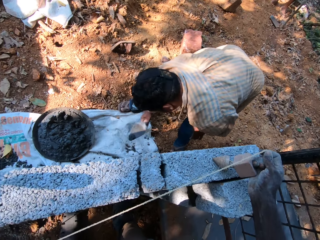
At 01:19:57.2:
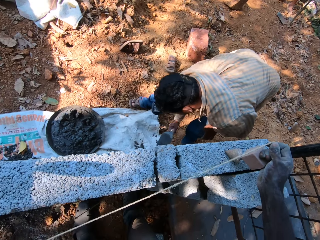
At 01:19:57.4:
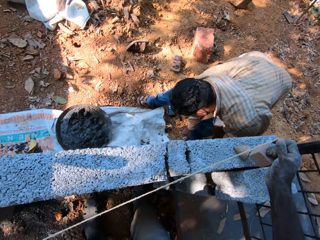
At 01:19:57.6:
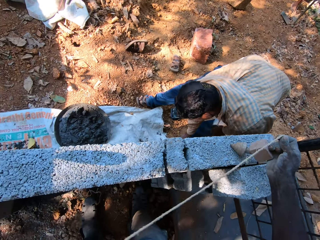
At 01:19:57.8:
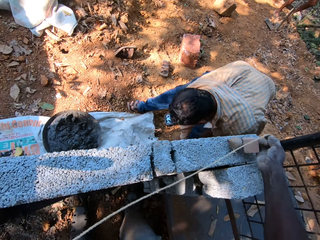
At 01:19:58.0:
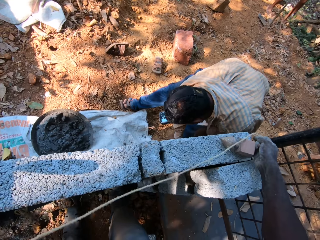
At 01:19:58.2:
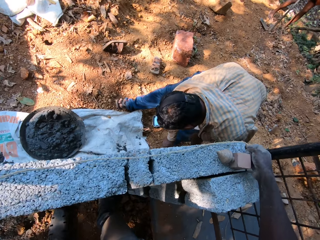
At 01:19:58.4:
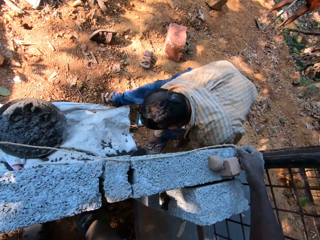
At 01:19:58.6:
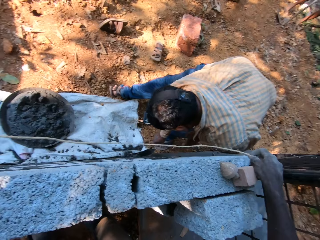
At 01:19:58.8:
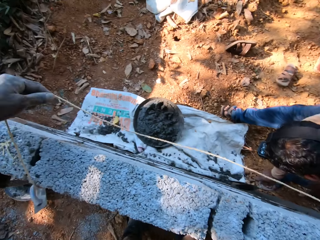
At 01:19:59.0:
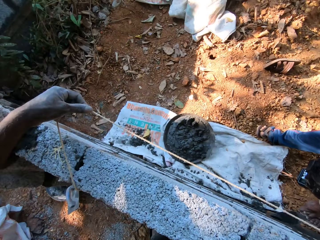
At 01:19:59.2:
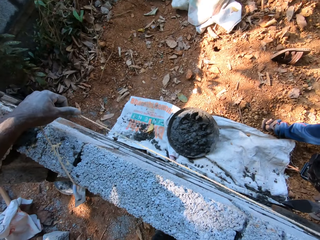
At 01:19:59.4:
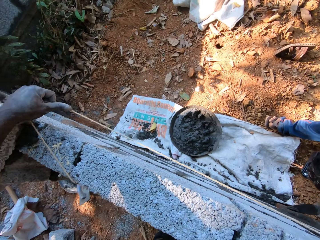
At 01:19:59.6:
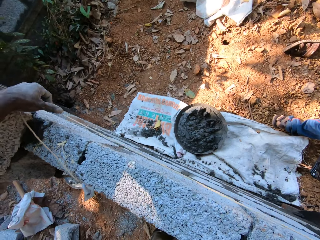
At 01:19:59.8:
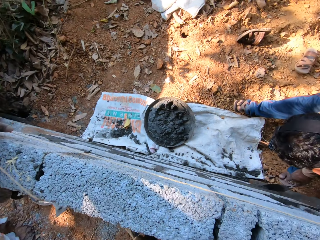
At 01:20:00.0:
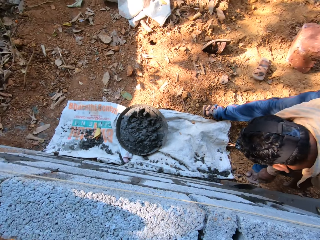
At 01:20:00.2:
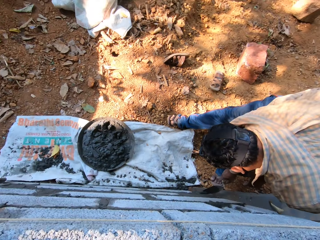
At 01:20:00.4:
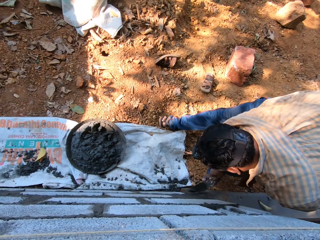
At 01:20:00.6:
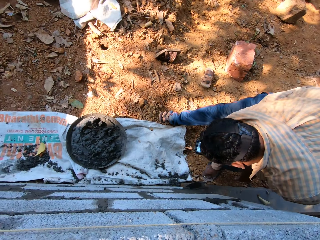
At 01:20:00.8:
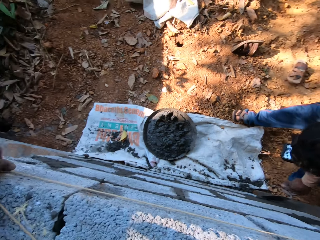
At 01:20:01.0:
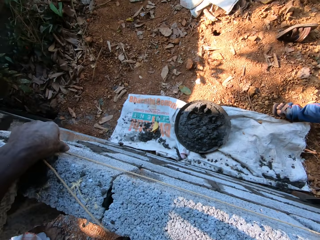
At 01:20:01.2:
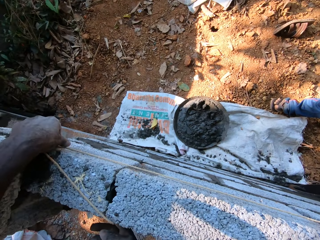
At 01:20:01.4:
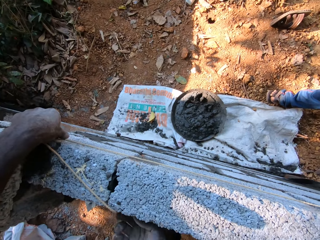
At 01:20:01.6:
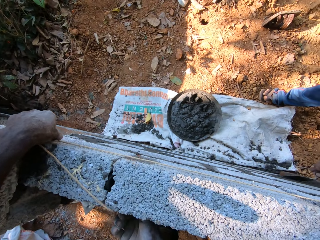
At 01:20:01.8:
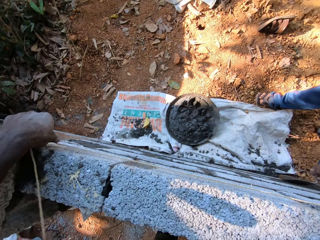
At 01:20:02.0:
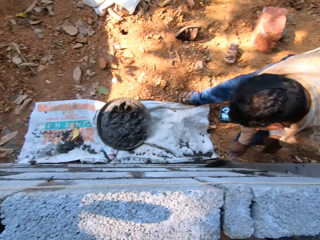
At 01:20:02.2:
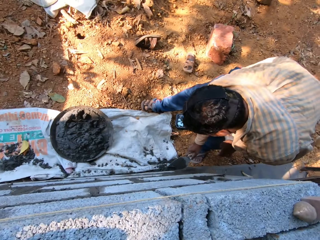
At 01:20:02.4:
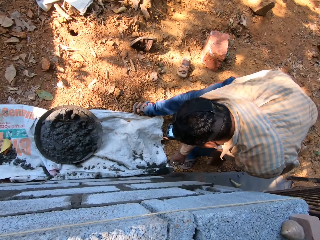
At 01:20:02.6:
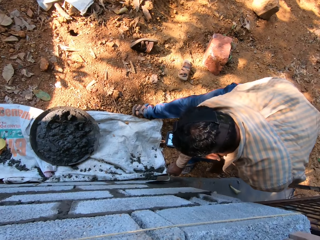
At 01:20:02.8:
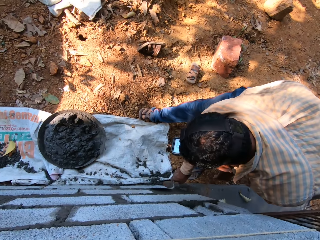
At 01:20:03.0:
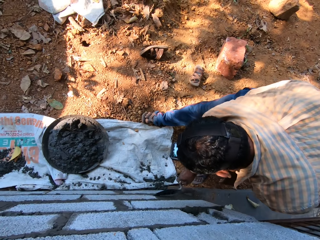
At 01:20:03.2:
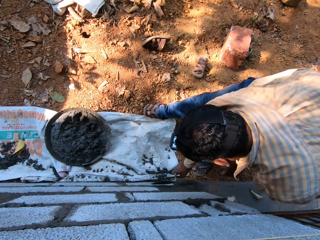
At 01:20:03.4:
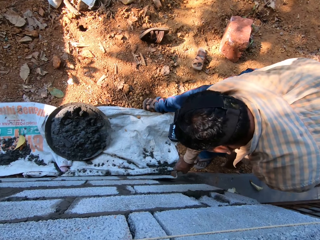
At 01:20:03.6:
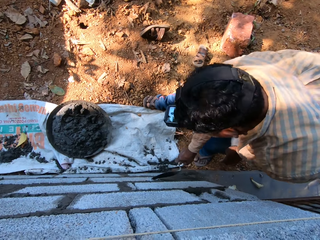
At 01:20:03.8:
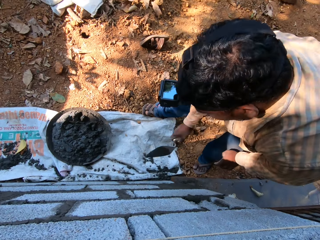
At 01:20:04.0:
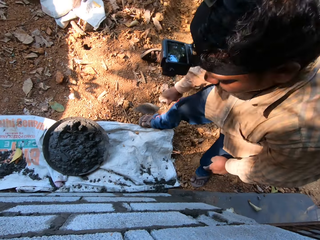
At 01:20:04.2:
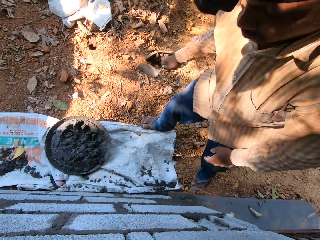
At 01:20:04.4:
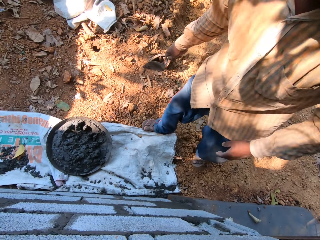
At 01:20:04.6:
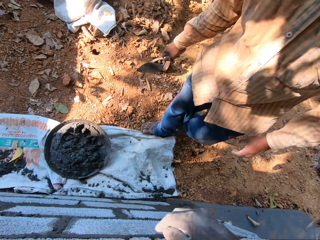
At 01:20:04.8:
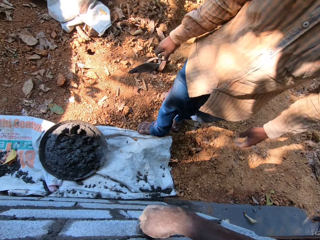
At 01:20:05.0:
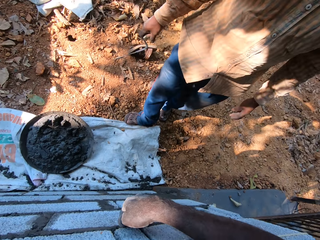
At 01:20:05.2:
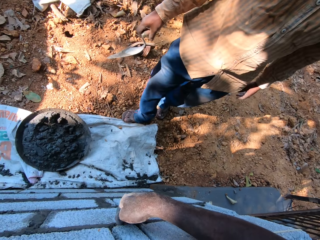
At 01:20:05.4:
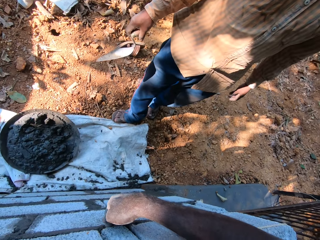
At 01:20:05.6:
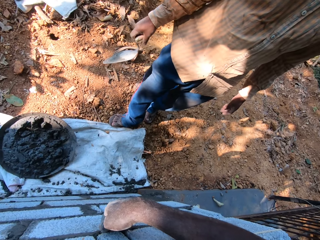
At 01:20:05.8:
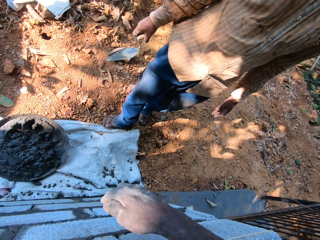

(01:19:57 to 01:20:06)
The camera wearer places the plumb bob over the concrete block with both hands.

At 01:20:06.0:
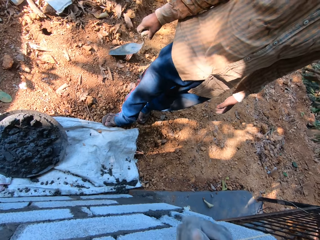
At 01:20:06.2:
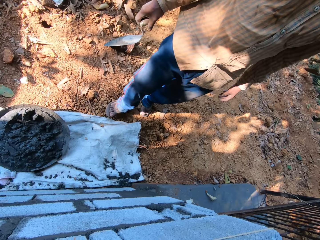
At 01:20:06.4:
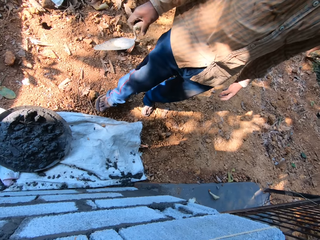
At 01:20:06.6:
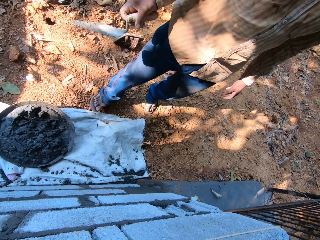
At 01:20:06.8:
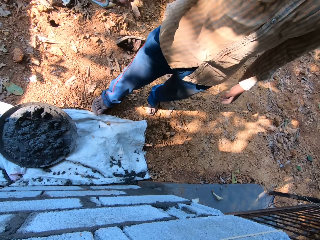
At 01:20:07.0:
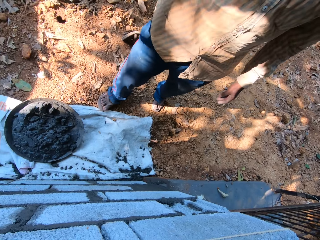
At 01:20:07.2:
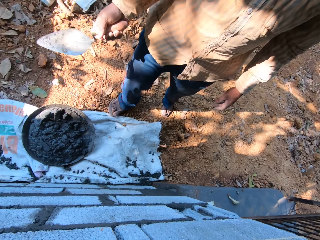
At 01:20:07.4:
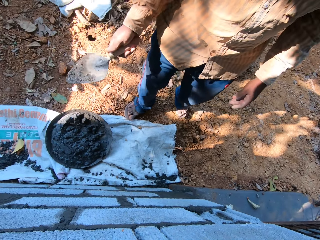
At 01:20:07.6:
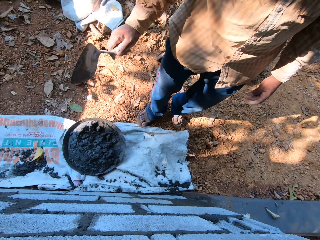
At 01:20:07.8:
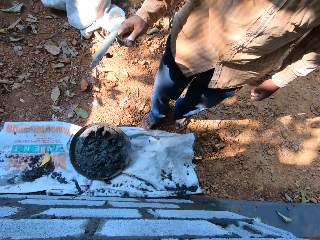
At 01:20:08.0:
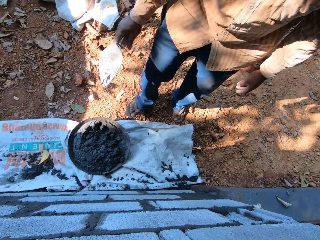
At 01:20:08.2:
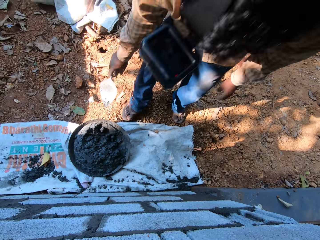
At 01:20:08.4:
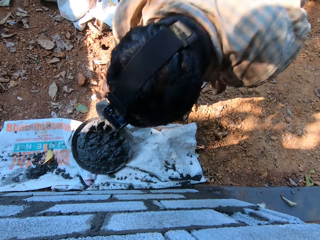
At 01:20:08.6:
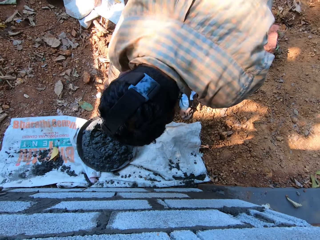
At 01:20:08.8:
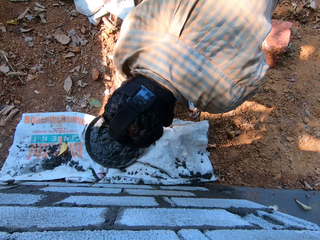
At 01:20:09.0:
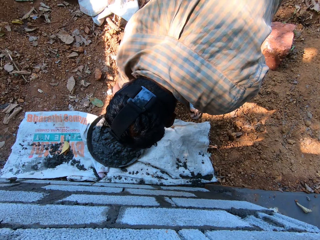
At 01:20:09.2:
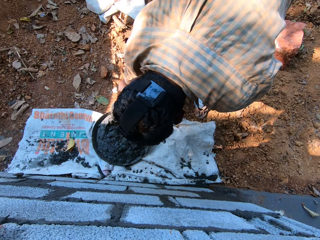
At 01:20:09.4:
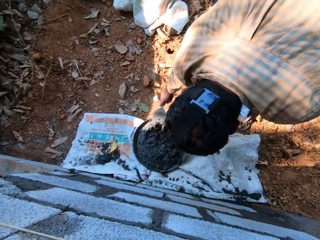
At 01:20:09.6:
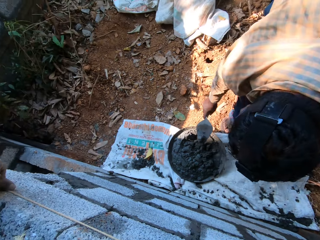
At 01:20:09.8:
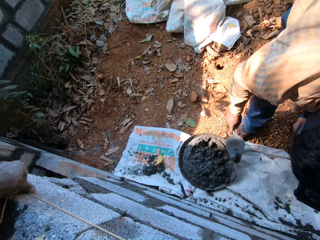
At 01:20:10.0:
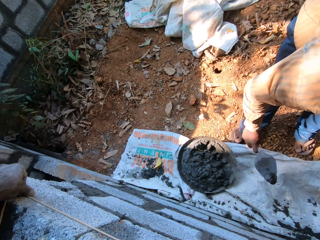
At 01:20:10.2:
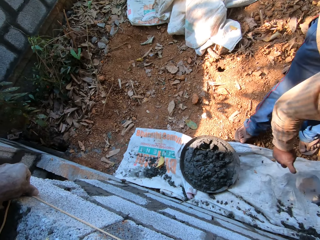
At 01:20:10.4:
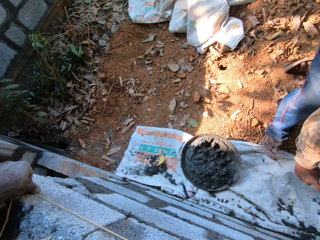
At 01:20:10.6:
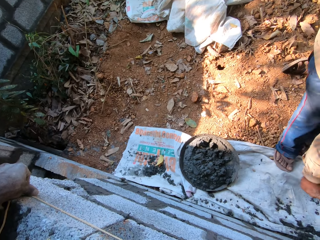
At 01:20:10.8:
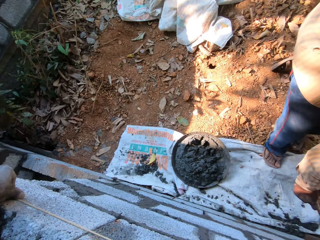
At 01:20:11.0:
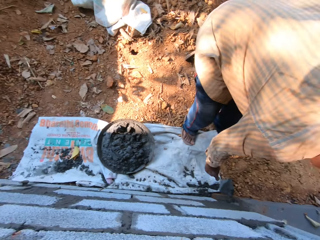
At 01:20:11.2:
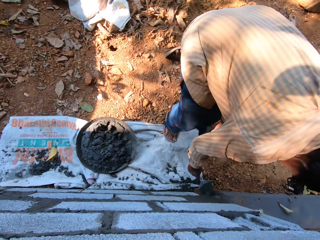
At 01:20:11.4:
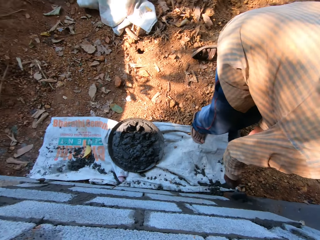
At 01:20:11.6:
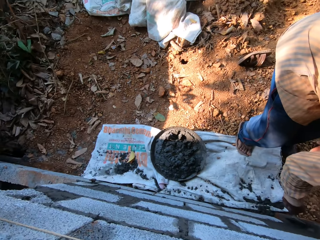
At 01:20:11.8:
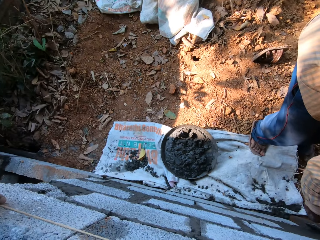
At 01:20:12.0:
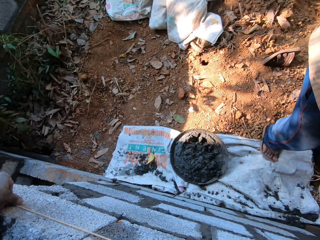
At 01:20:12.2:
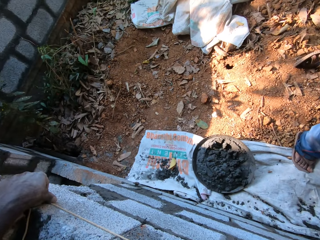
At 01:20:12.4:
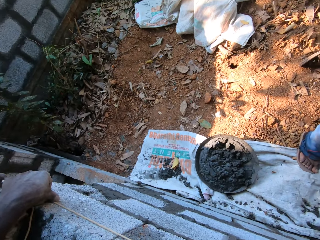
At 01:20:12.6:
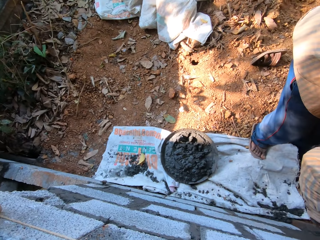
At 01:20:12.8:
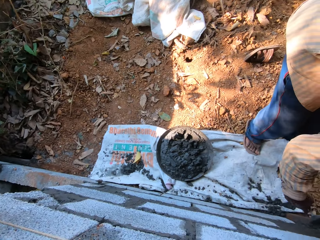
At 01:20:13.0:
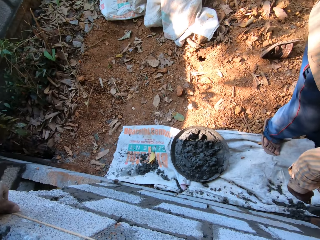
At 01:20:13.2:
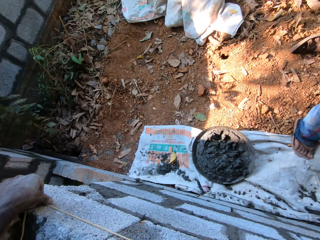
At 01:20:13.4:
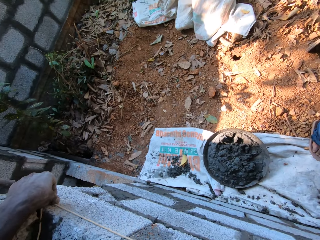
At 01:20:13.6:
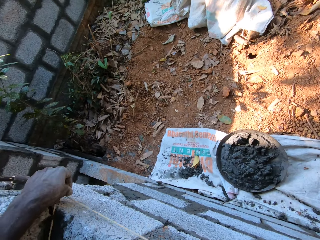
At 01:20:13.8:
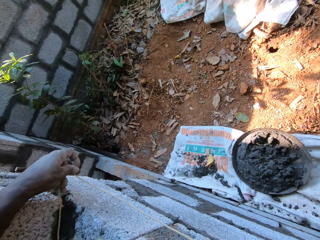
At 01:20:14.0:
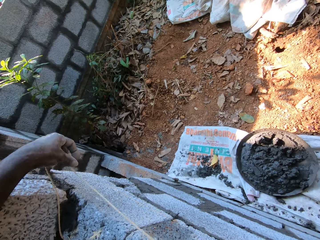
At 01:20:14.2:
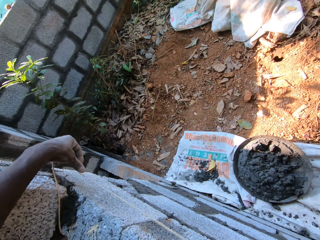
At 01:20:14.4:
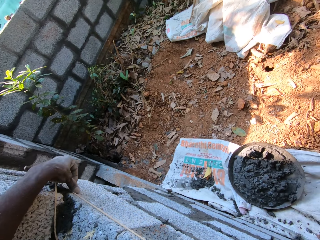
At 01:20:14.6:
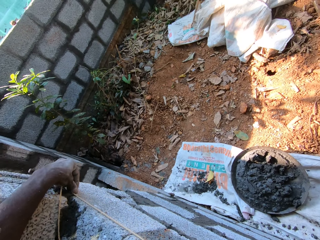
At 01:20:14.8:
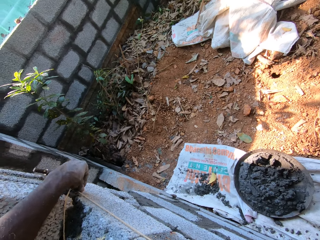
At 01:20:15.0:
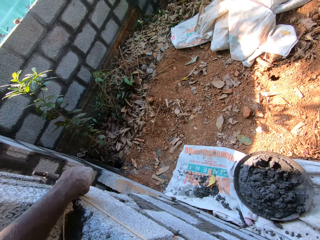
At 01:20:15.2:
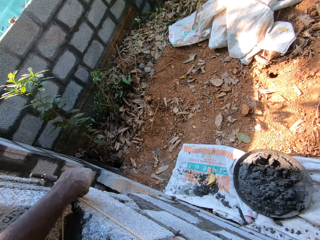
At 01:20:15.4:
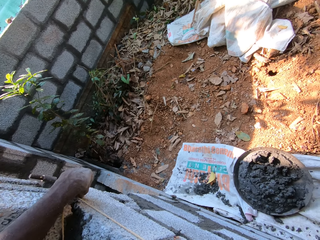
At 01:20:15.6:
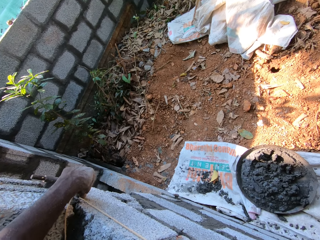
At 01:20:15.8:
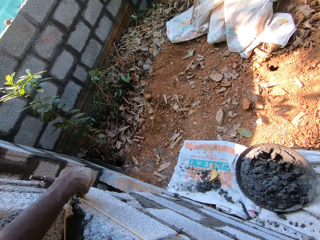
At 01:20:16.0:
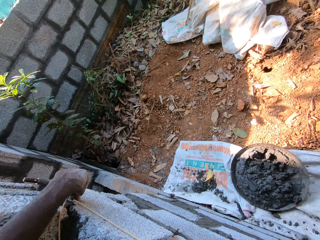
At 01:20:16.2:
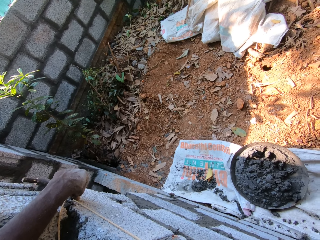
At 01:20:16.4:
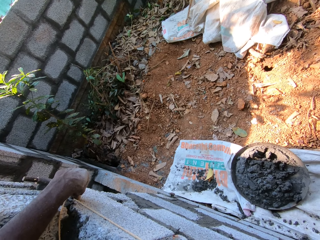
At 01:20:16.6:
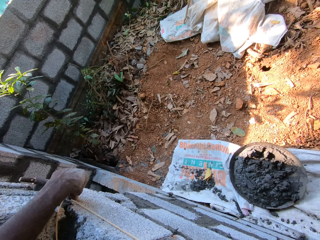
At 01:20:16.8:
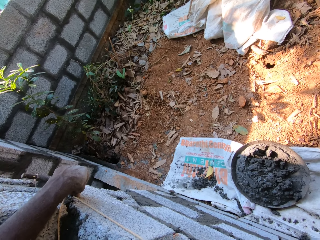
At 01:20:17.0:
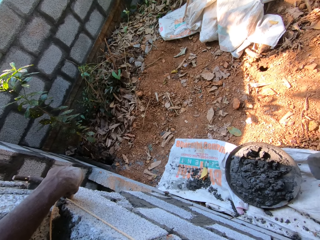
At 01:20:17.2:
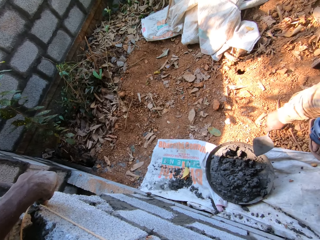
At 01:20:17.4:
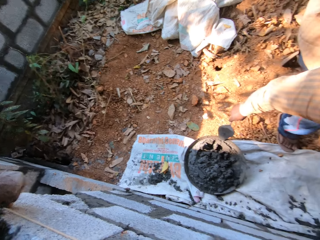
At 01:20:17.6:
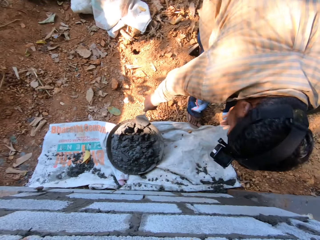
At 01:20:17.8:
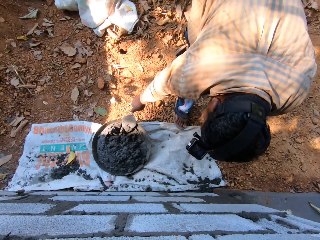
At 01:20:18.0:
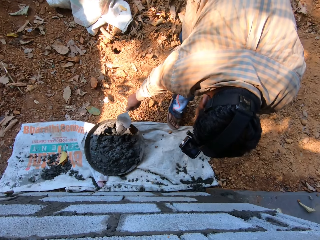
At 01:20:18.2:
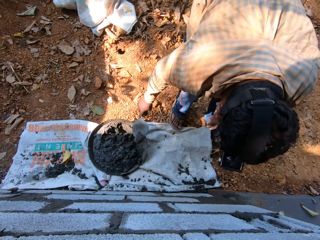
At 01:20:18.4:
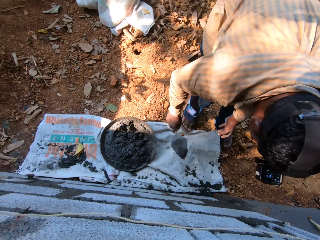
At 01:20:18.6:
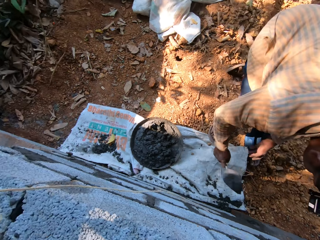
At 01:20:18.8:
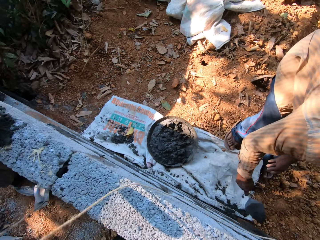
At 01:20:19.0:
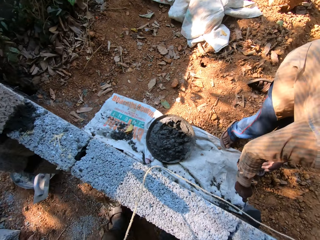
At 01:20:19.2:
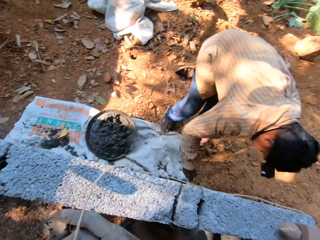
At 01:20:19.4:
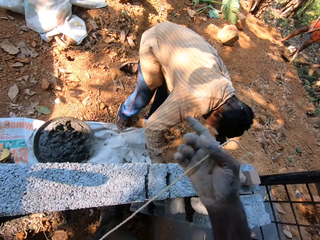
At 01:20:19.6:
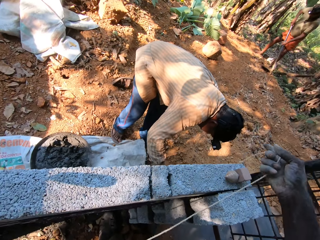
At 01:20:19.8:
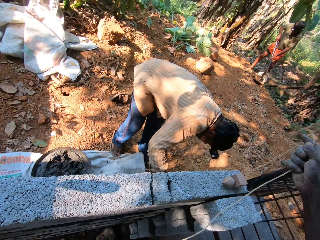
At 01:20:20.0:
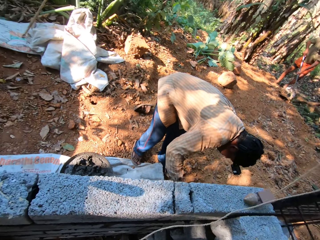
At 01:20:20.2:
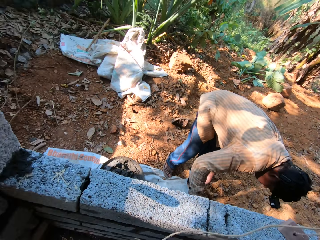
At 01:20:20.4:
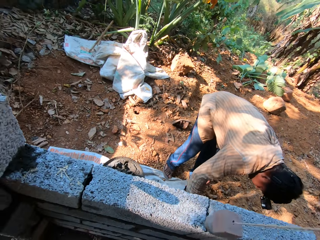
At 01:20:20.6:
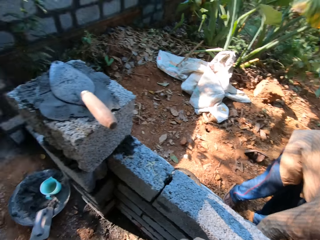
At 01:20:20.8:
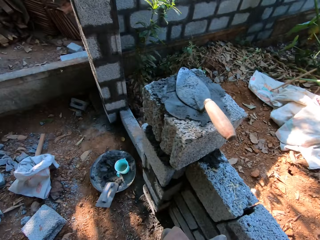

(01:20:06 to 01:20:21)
The man packs concrete from the tray on the ground with the hand trowel in his right hand. He plasters the wall with the hand trowel in his right hand. The man packs concrete from the tray on the ground with the hand trowel in his right hand. The camera wearer removes the plumb bob rope on the concrete block with both hands. The man plasters the wall with the hand trowel in his right hand.
